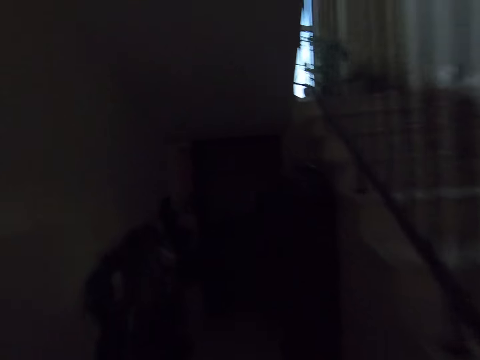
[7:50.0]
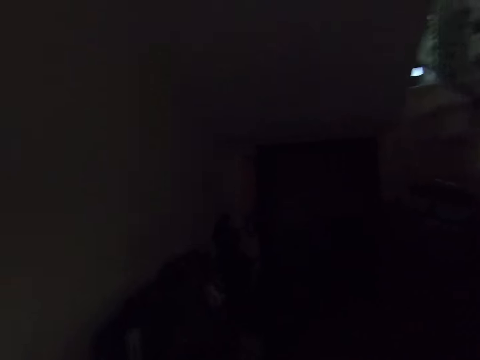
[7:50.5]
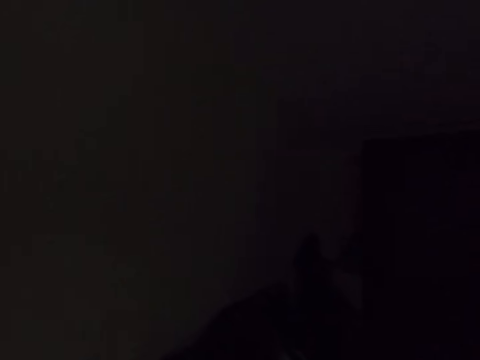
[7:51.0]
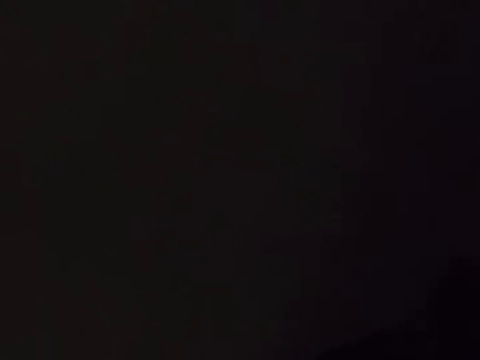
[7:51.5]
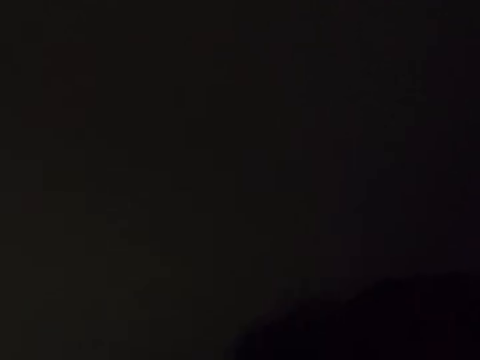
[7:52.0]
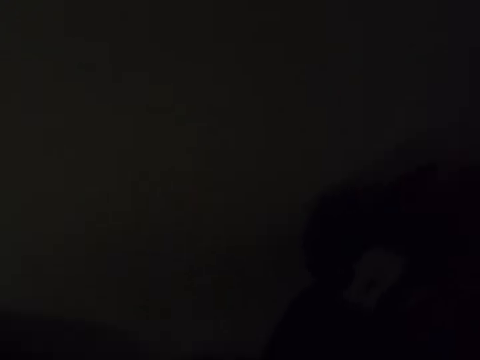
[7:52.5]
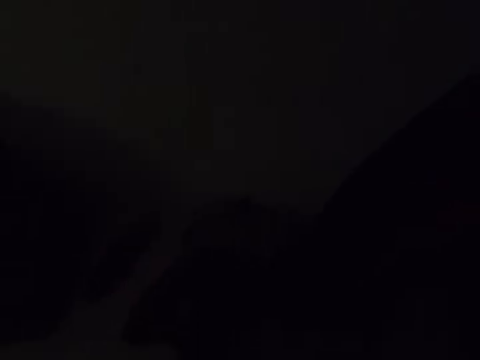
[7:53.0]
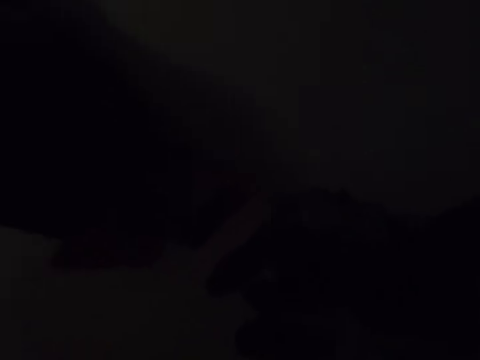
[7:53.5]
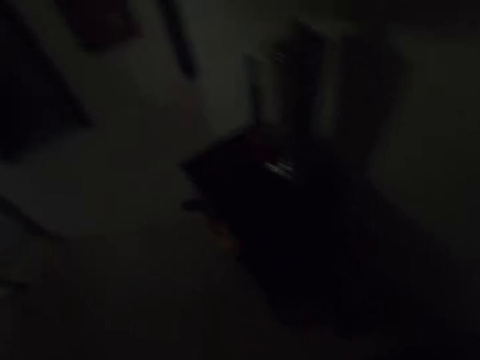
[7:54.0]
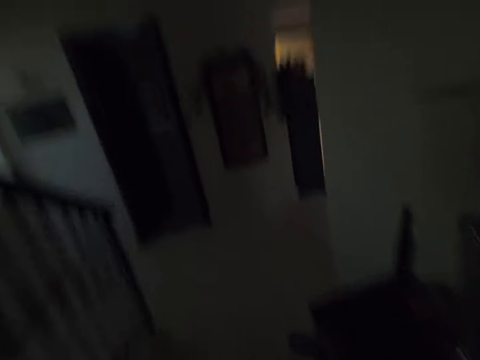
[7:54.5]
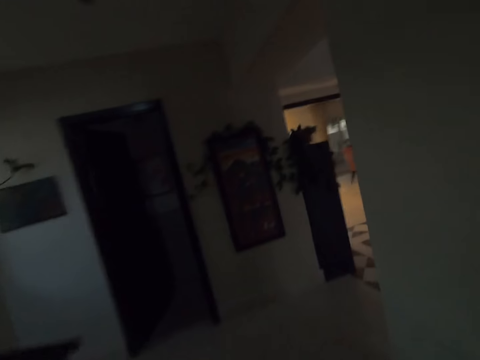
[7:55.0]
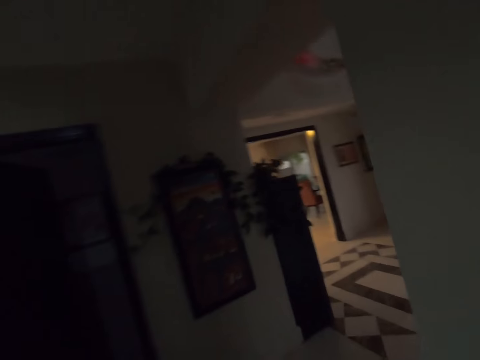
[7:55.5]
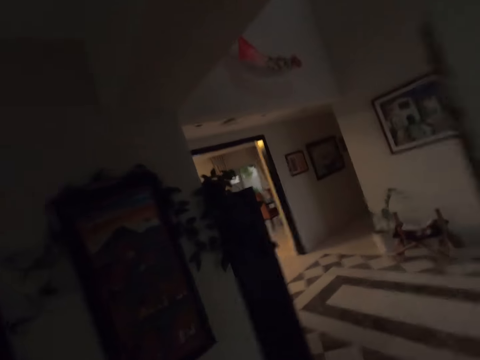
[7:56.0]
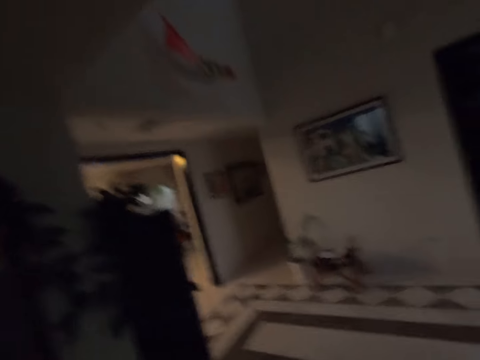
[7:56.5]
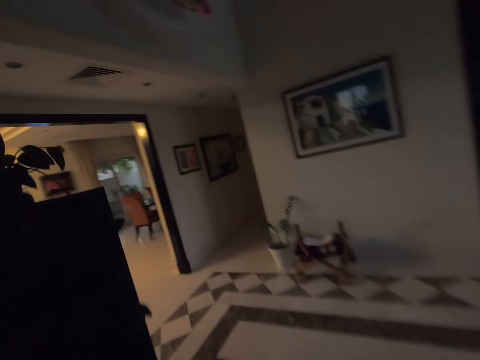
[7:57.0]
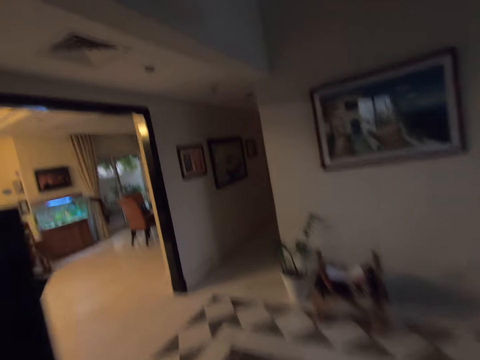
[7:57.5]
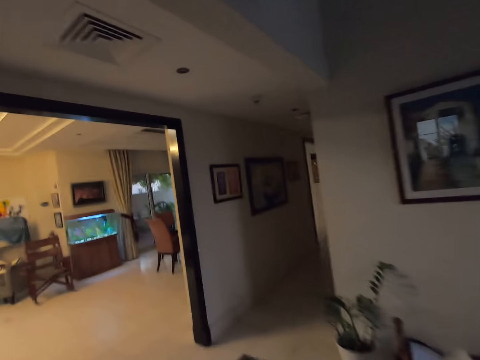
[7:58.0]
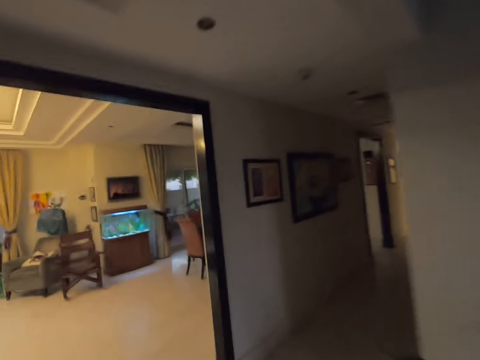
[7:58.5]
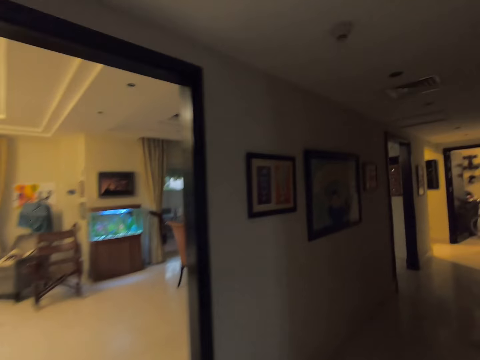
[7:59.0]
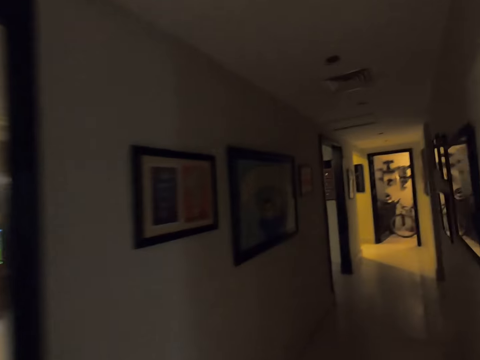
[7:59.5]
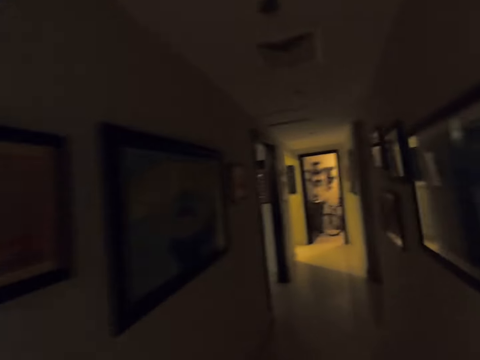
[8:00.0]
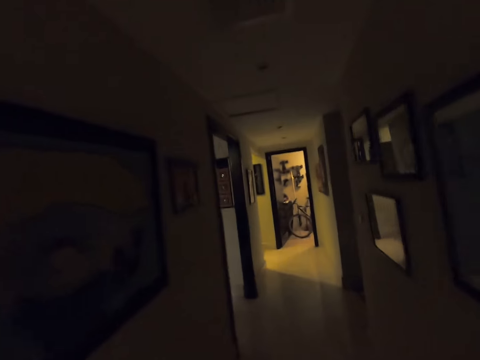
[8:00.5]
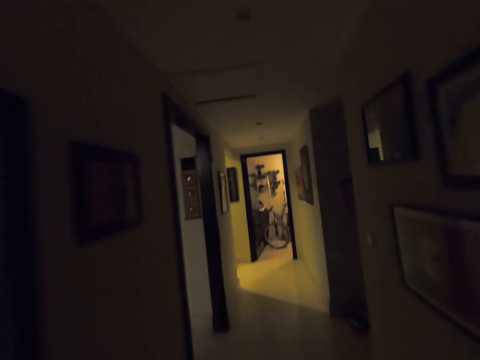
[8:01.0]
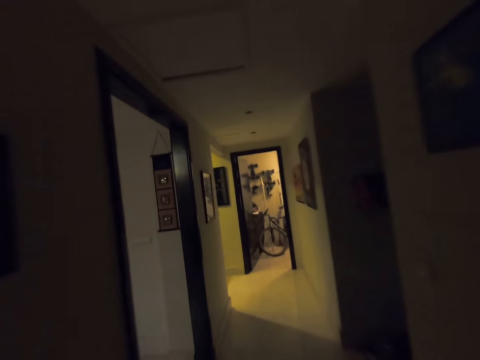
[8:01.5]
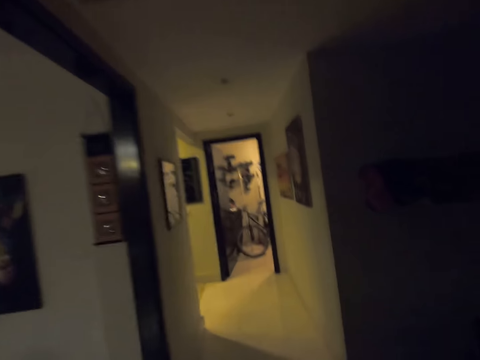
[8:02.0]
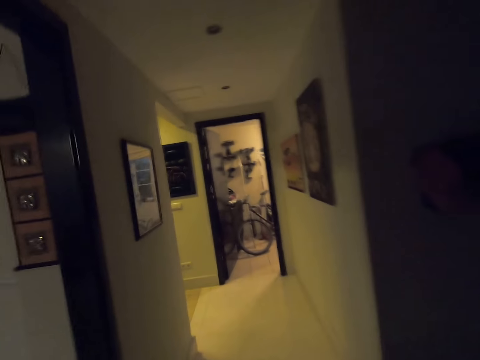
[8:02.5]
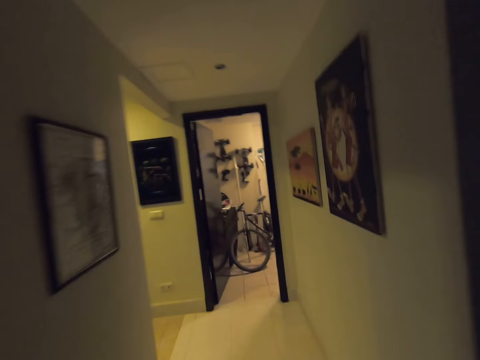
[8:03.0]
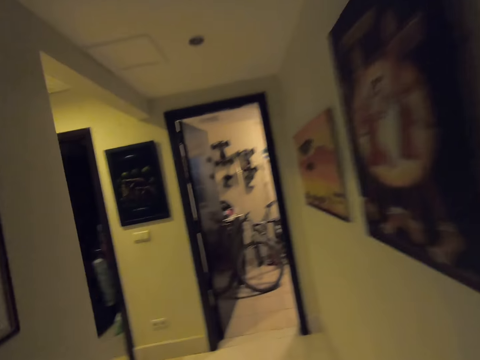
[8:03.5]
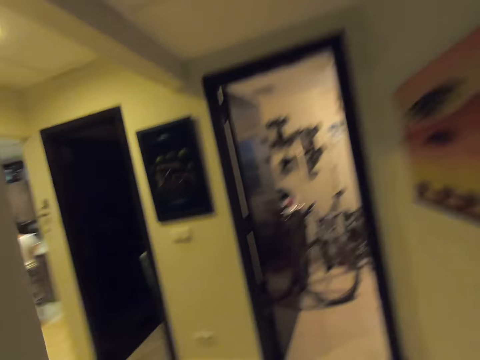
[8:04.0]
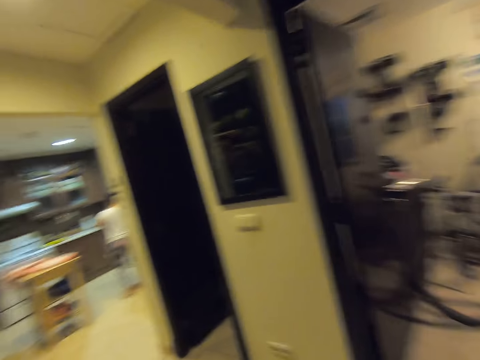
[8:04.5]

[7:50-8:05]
The camera wearer walks around the house.

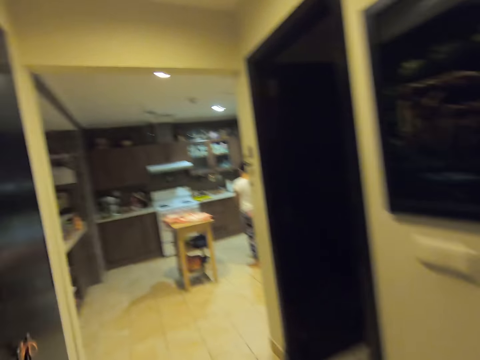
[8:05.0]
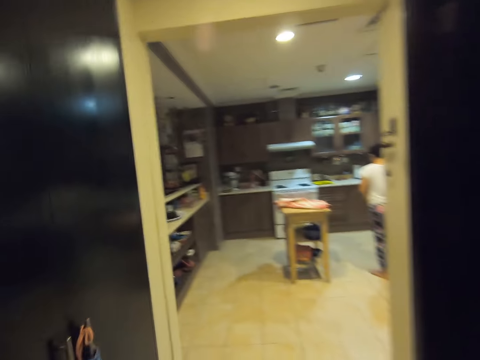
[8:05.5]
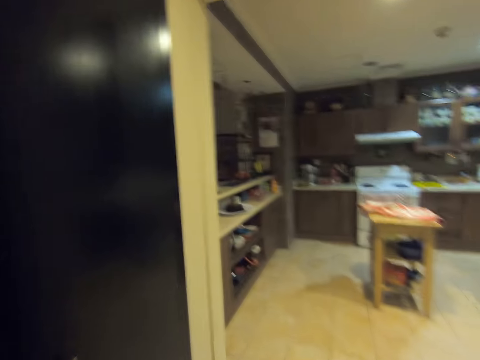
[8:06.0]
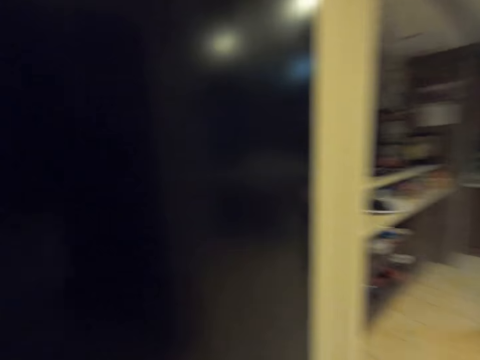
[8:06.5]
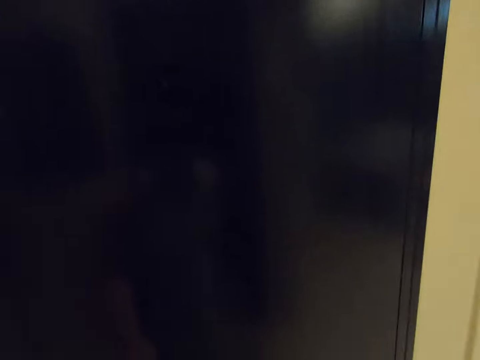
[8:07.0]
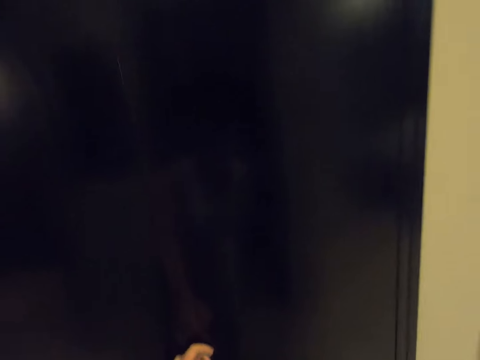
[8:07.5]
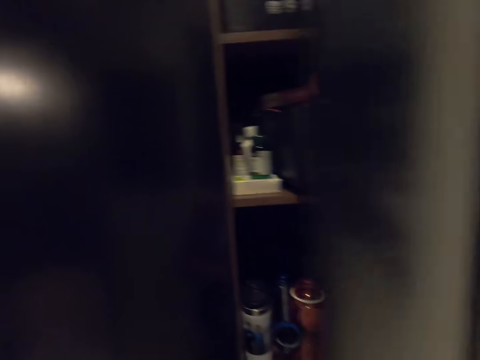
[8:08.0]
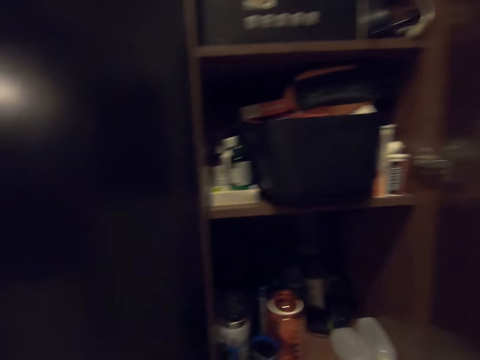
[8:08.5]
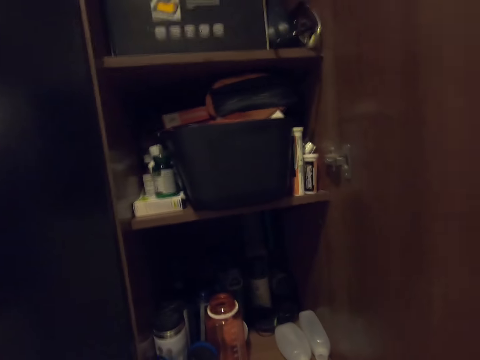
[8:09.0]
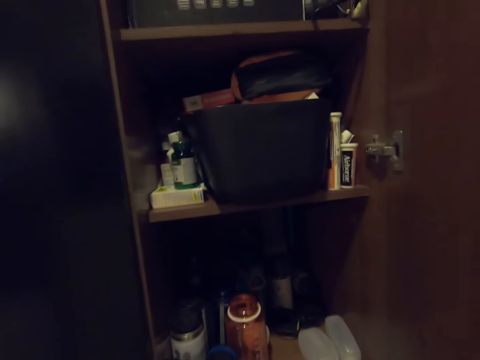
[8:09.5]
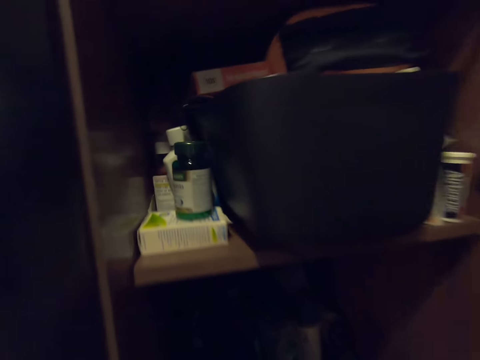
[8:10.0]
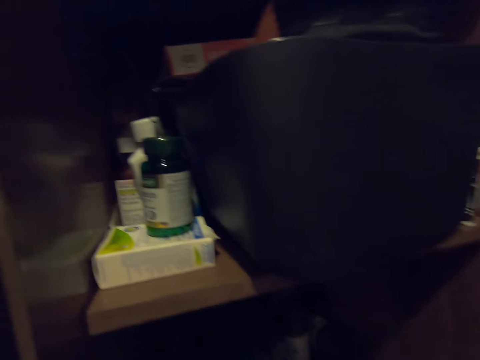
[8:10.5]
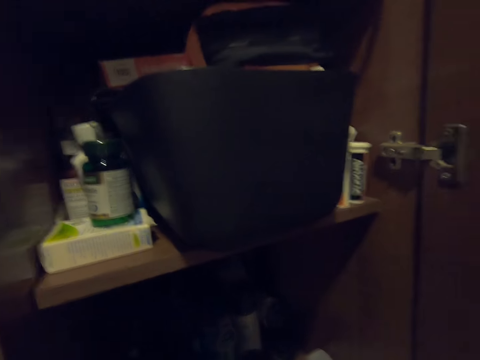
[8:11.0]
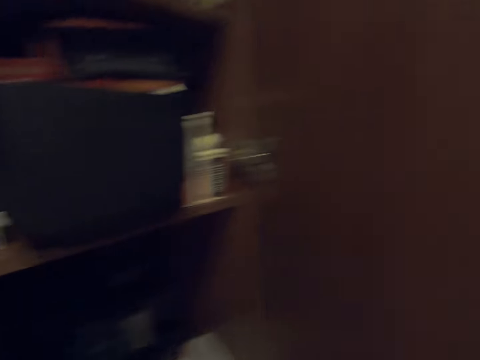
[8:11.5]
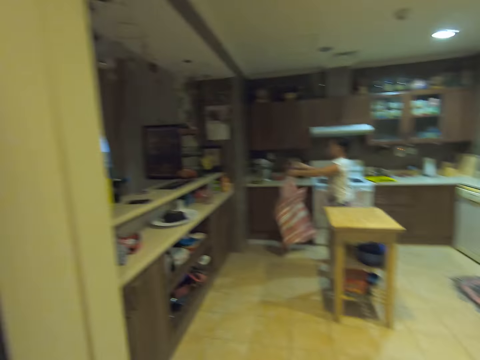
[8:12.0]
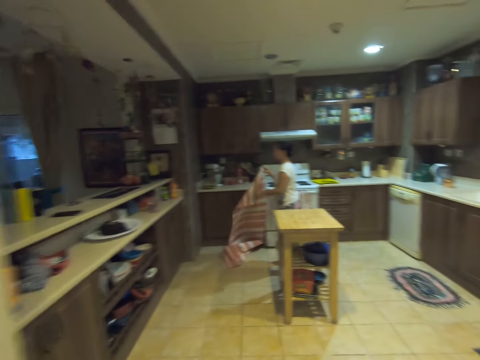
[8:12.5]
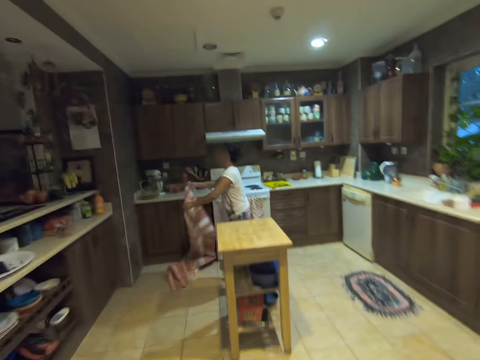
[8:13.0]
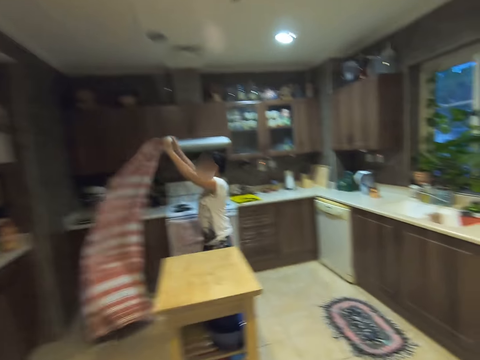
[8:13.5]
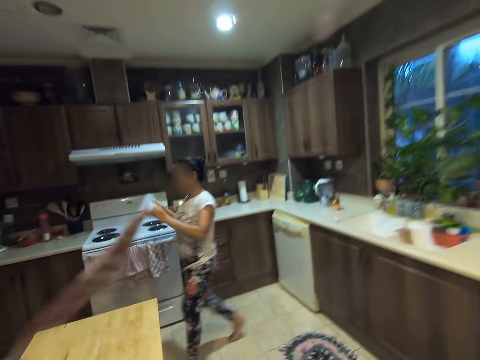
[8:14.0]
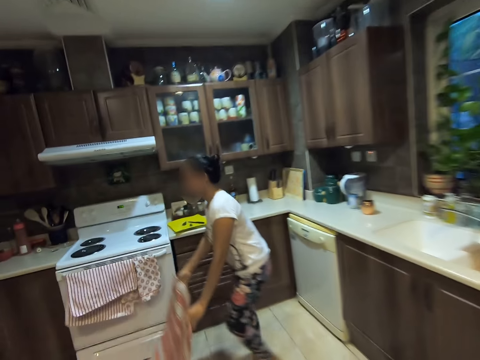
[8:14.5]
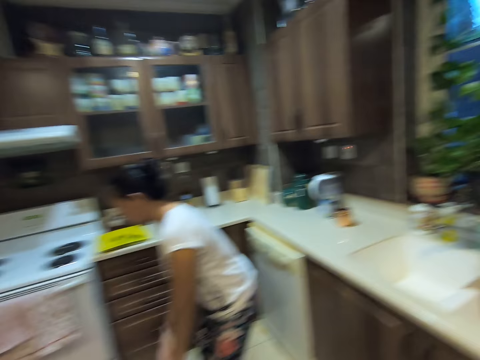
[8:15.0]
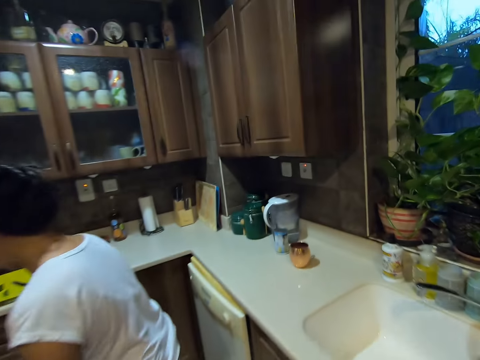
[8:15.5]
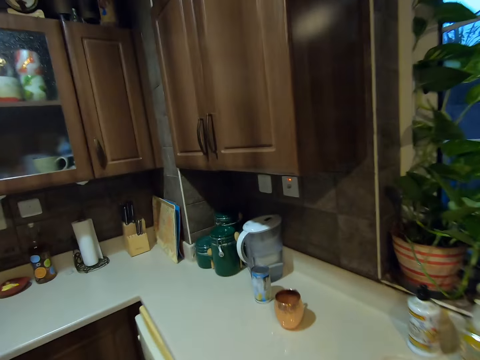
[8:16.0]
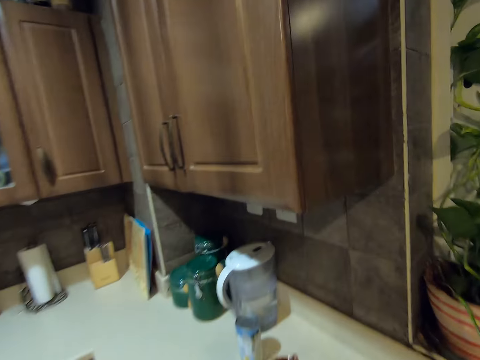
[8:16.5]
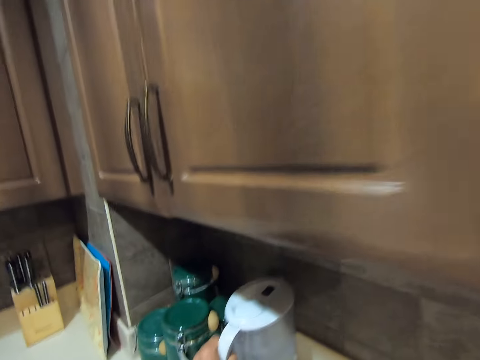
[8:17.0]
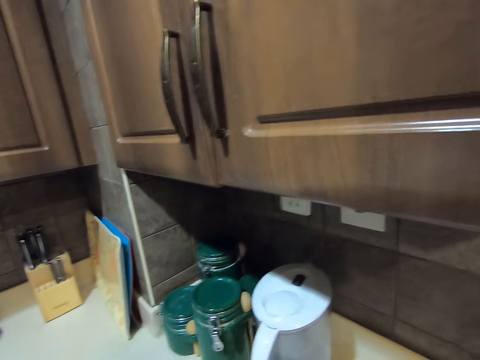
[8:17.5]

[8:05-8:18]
The camera wearer opens the drawer or cardboard. They look around the kitchen and walk around the kitchen. A man spreads the cloth on the floor.
